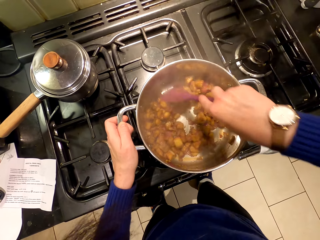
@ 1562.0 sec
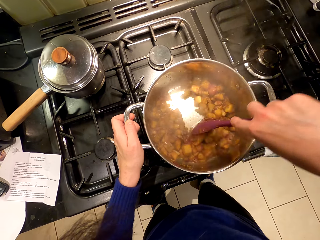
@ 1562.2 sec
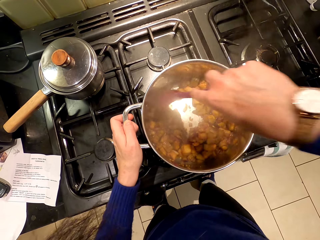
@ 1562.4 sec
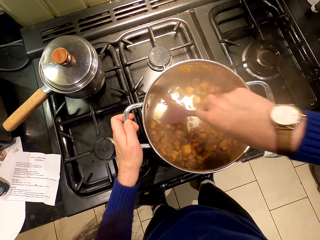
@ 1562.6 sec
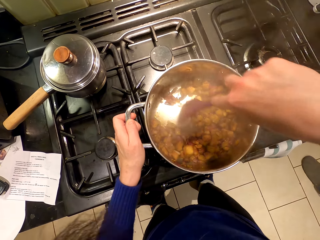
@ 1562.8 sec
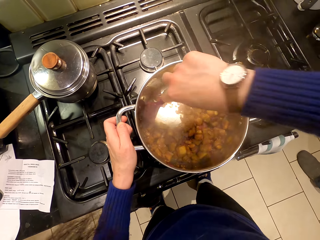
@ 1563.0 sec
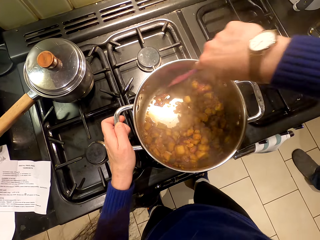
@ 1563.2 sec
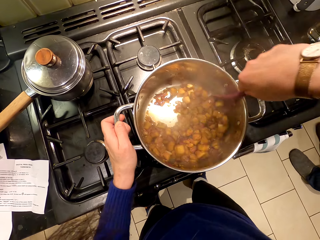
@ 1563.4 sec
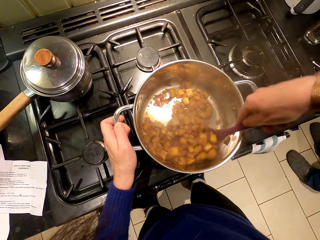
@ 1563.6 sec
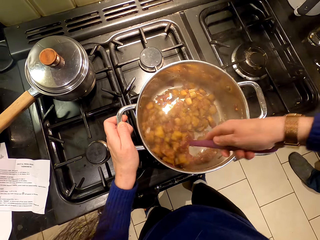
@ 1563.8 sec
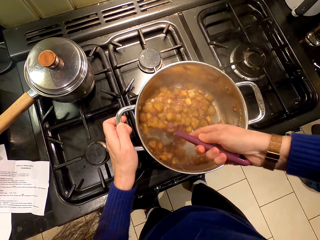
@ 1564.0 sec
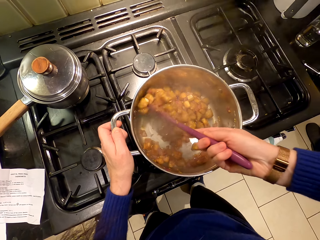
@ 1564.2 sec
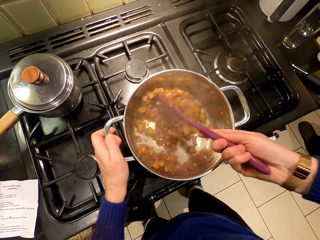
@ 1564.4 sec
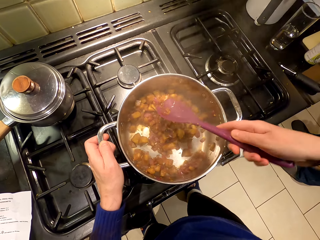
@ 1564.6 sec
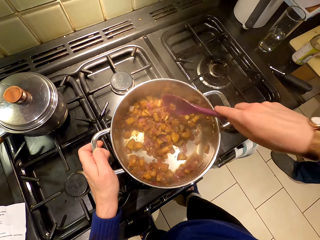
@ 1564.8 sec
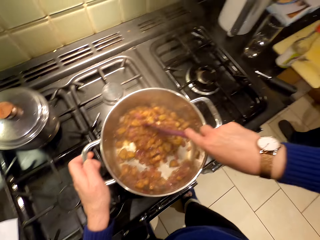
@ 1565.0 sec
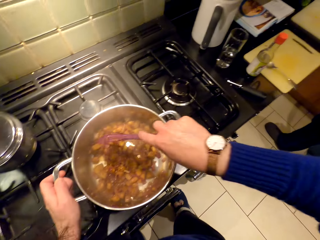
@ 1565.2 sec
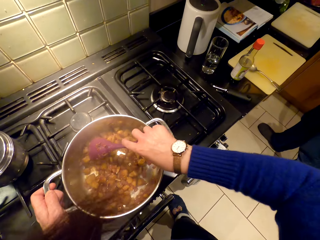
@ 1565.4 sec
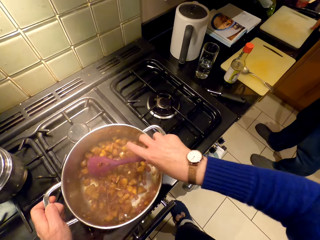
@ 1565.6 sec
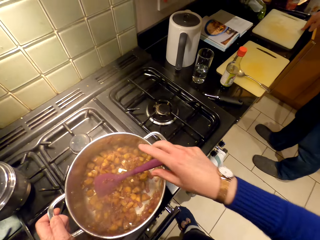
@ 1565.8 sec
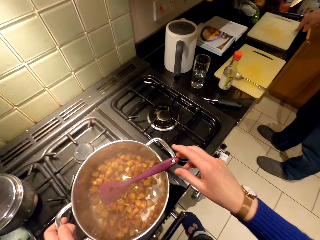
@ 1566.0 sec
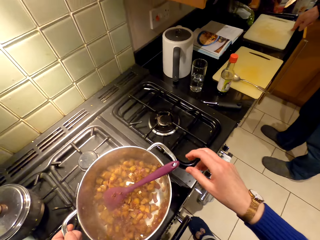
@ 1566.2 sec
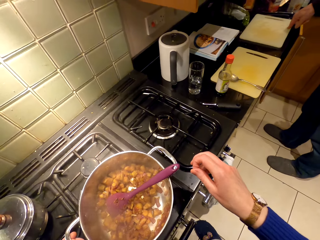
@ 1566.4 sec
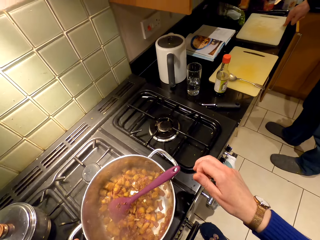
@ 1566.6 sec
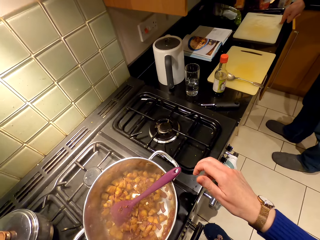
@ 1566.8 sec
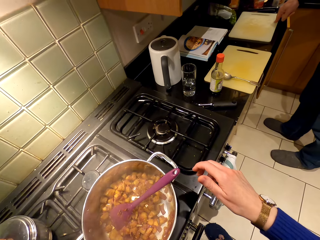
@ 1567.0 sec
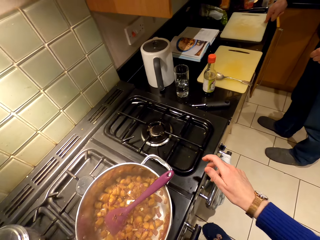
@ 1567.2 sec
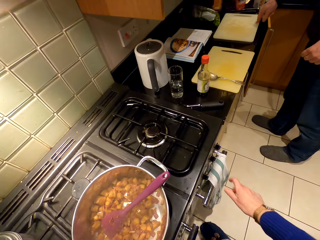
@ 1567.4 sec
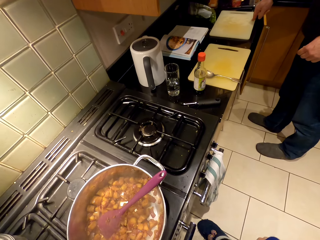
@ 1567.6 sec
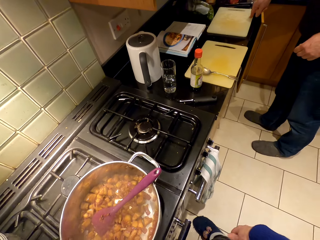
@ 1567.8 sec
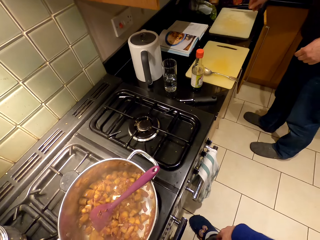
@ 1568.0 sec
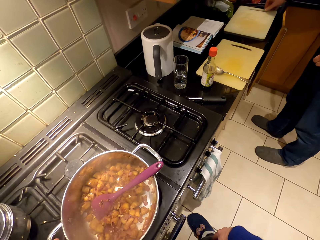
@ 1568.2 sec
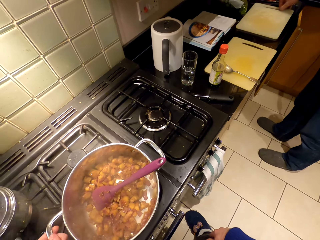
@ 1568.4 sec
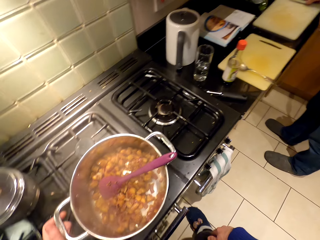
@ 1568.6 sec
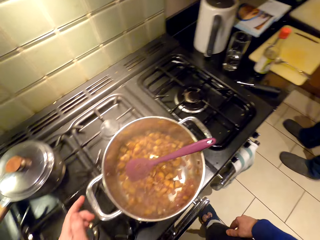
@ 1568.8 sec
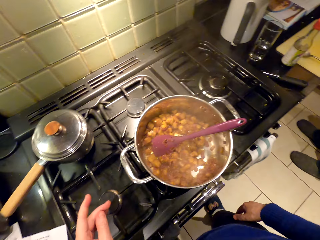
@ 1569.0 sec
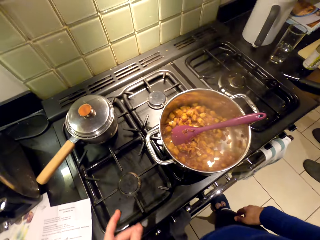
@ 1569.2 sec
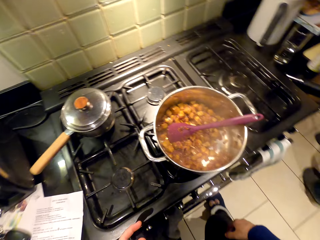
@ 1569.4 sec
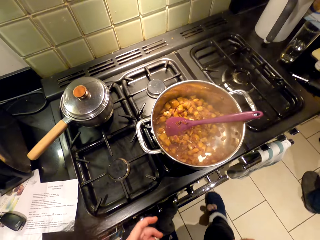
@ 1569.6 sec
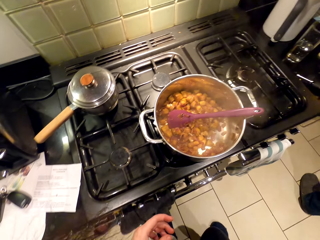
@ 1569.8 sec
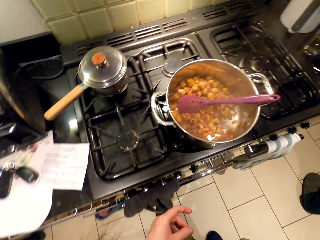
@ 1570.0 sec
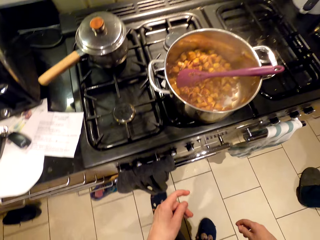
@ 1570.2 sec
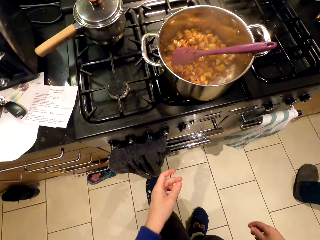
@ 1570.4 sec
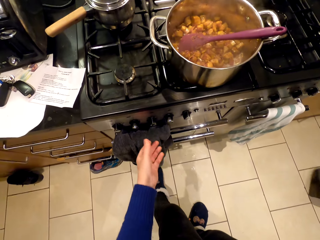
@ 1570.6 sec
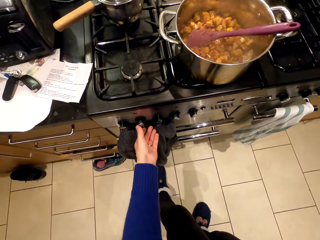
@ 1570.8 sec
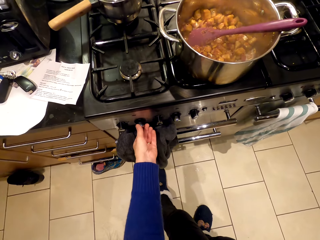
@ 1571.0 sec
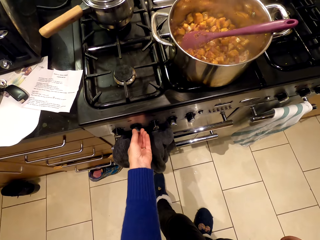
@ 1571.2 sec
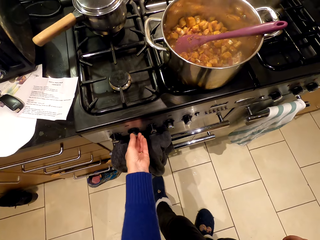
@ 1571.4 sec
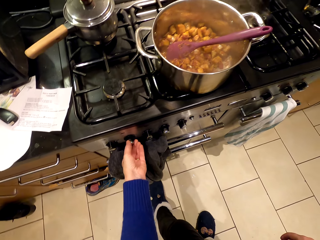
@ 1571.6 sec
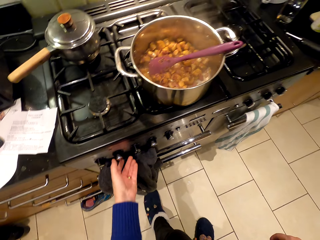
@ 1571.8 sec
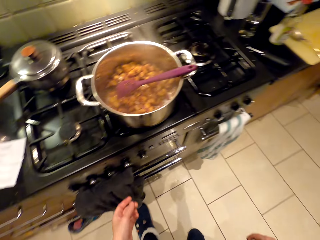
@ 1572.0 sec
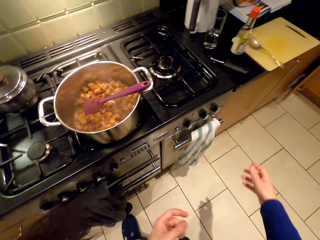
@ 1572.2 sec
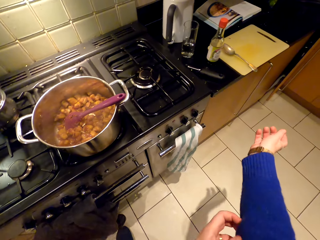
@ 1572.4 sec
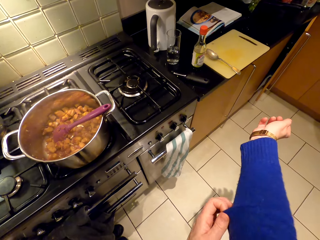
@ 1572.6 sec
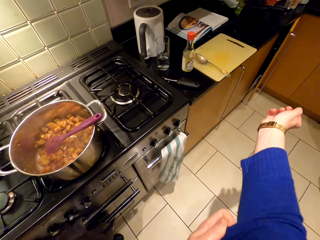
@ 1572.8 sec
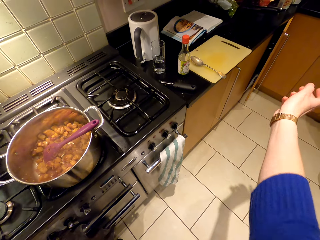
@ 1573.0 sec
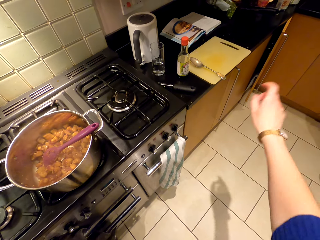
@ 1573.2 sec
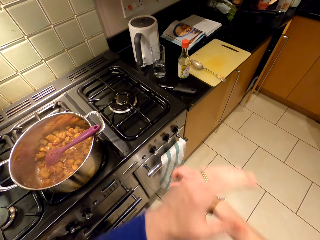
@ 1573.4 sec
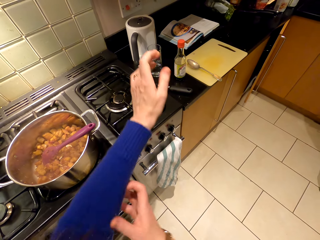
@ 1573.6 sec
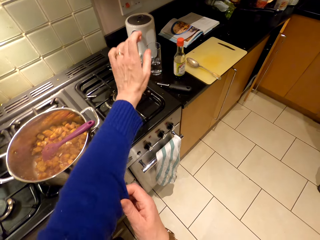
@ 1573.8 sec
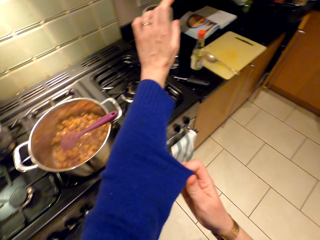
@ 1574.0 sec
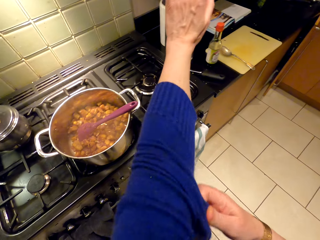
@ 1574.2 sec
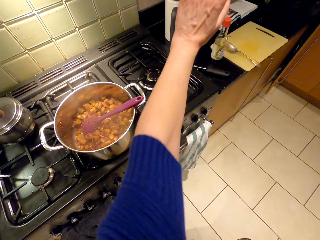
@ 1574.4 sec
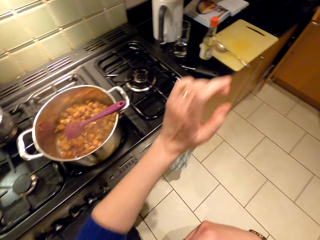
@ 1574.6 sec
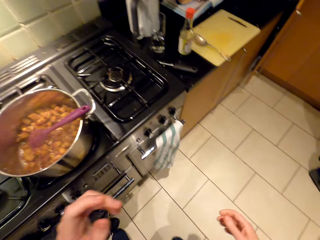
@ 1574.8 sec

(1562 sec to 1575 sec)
A person stands beside the cabinet. The camera wearer looks around. The person looks around. The camera wearer switches on the cooker. They fold the sleeve.

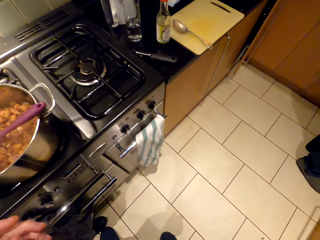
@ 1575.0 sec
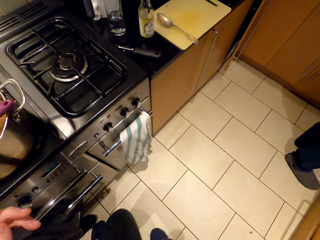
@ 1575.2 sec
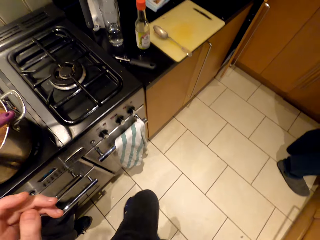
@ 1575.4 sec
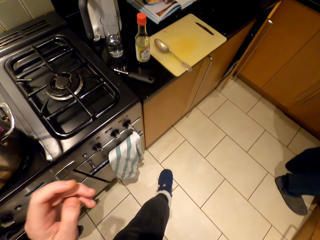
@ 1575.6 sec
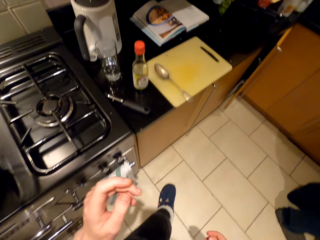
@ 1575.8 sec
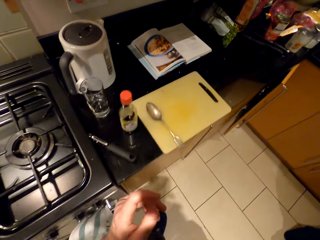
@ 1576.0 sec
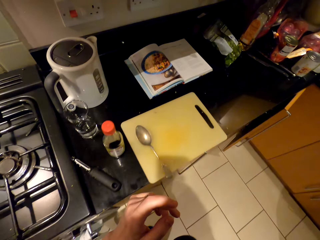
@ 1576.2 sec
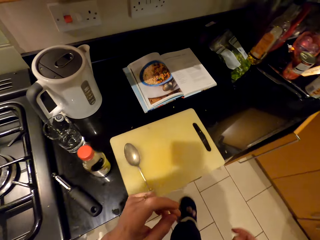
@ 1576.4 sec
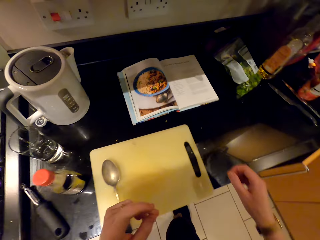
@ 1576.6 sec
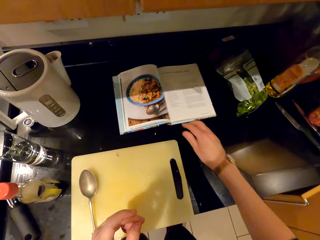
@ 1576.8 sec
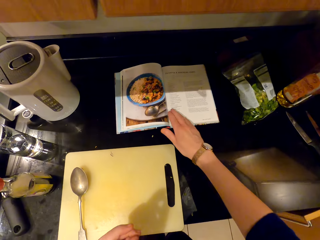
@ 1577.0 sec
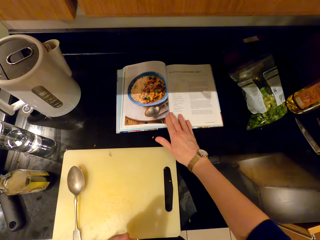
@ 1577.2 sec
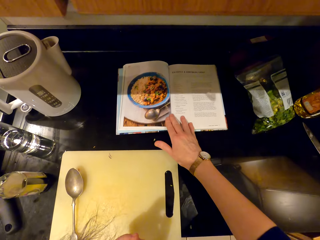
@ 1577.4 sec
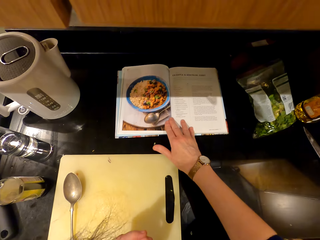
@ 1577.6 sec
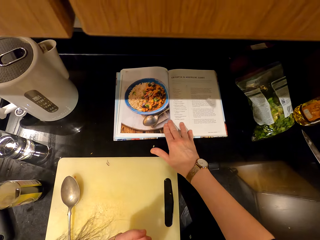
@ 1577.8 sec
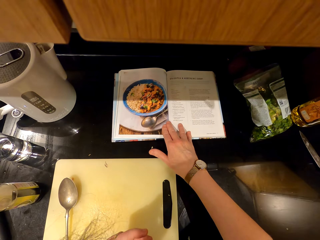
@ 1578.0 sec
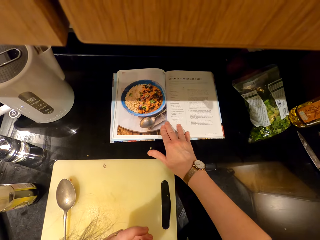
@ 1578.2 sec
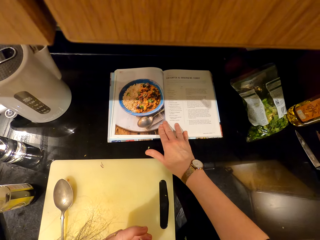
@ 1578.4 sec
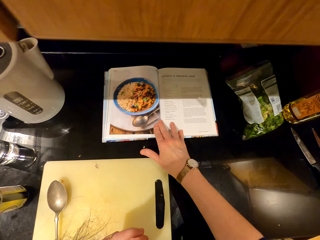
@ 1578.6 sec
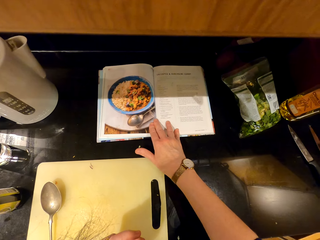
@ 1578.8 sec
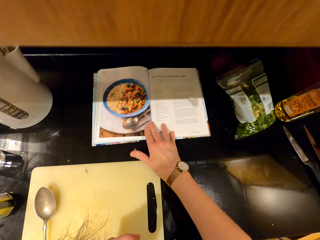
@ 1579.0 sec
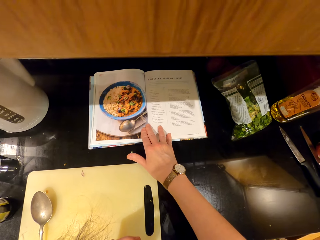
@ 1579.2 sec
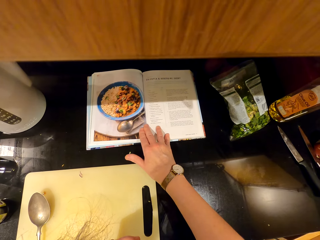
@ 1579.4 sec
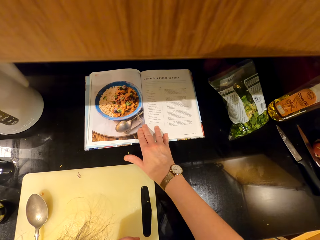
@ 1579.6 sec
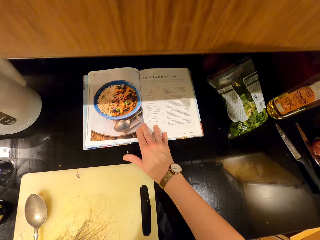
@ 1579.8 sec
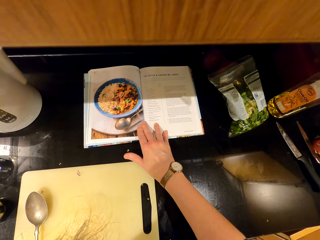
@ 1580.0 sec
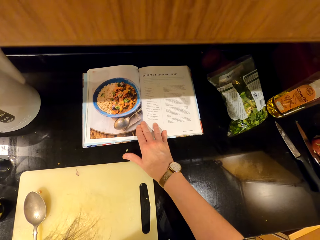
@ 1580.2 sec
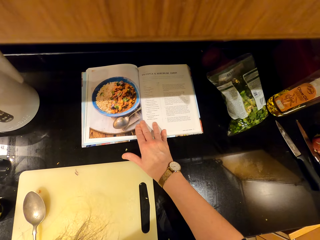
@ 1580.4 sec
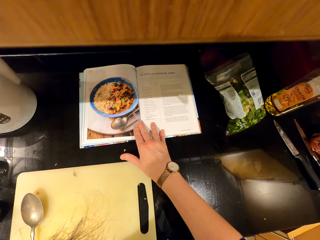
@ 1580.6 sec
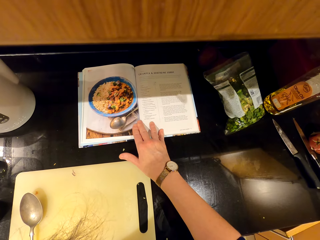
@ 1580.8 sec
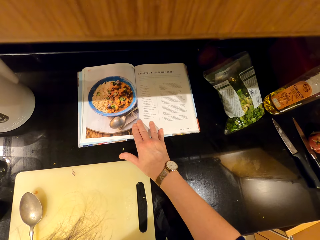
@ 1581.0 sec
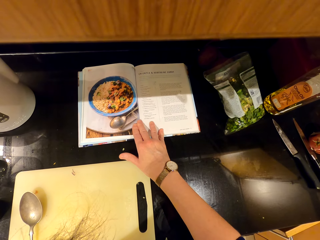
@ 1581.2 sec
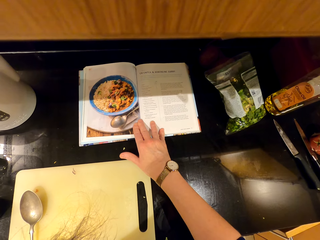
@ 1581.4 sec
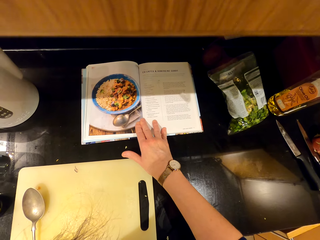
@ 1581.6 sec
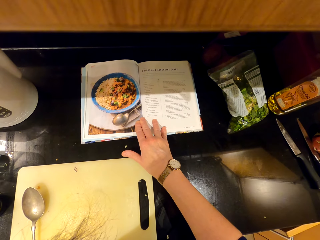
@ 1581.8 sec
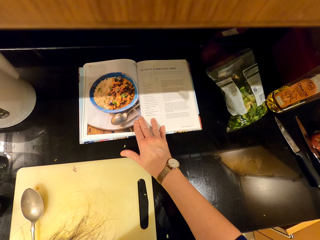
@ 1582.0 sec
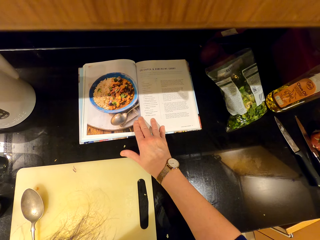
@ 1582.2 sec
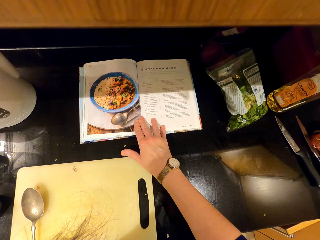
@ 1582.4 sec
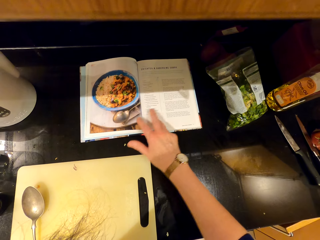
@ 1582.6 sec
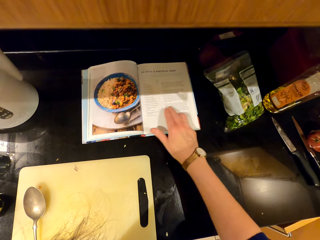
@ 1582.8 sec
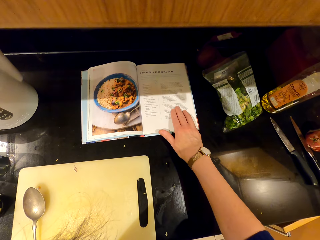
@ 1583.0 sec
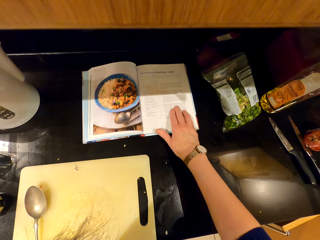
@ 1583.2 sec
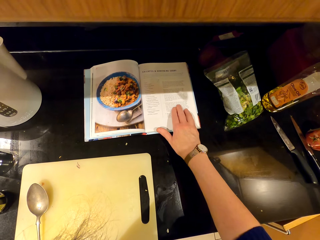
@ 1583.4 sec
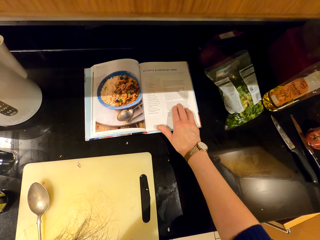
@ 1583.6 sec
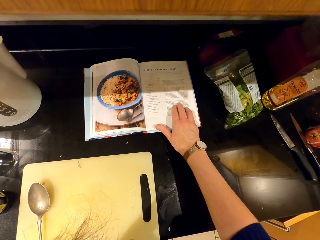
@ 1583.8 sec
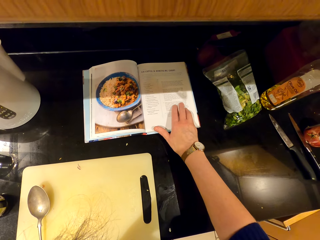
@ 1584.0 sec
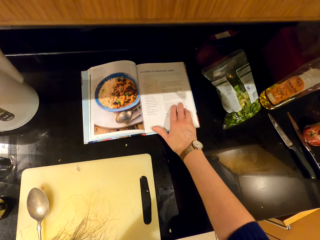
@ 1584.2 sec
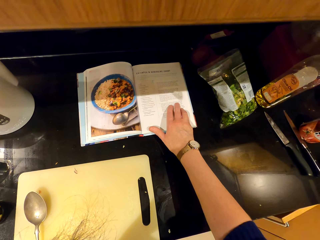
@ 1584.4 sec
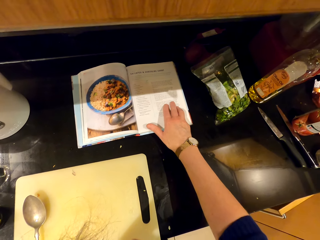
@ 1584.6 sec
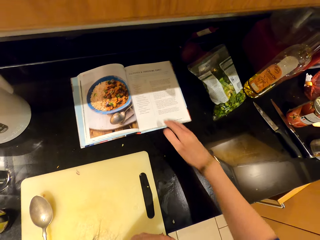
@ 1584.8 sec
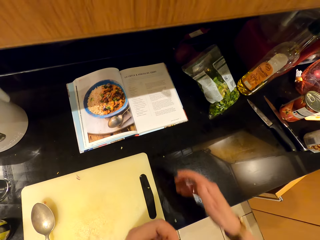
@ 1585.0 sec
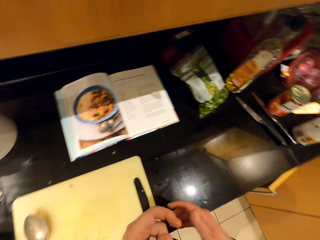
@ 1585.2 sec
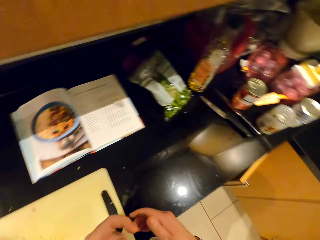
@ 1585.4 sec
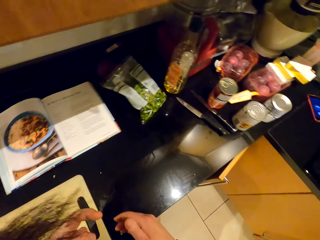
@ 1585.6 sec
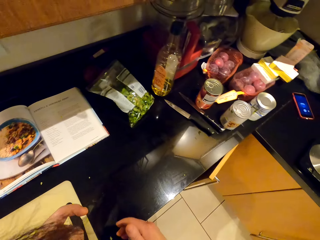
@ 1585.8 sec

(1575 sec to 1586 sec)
The camera wearer walks around the room. They stare at the book.
